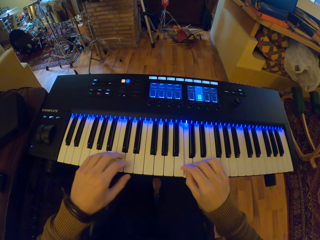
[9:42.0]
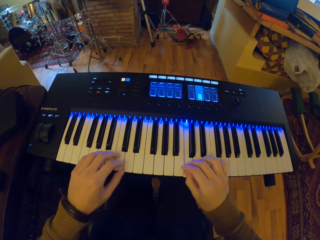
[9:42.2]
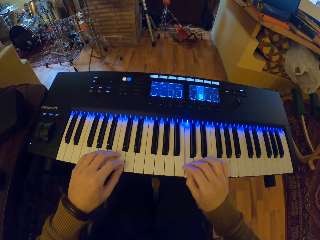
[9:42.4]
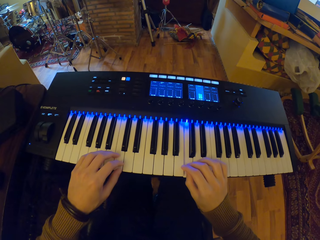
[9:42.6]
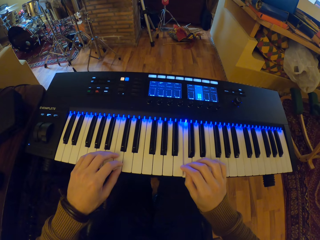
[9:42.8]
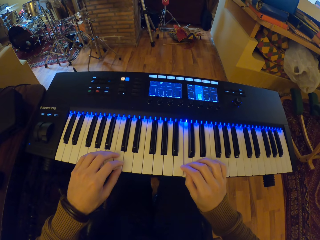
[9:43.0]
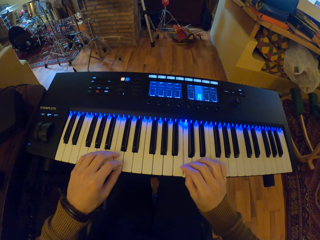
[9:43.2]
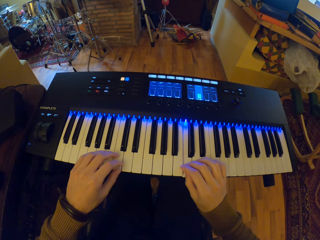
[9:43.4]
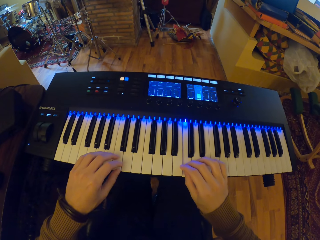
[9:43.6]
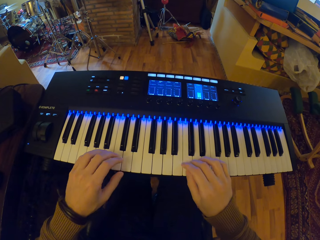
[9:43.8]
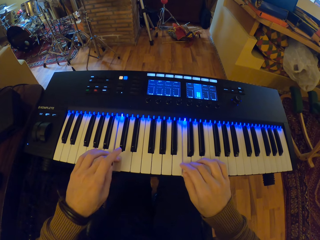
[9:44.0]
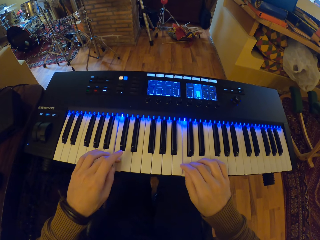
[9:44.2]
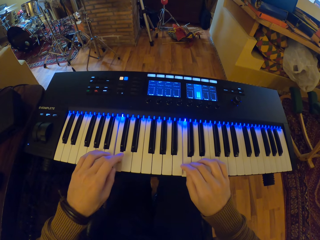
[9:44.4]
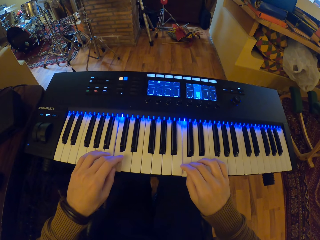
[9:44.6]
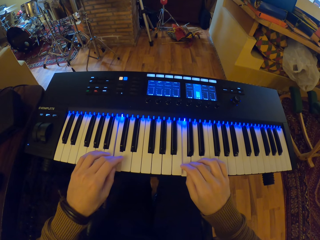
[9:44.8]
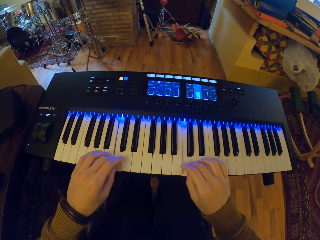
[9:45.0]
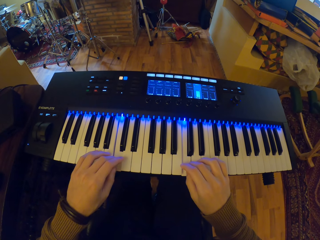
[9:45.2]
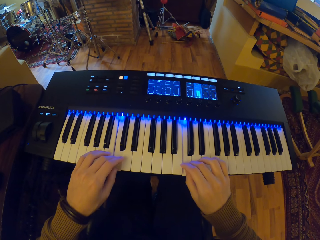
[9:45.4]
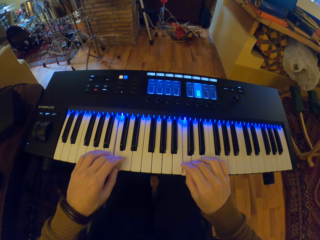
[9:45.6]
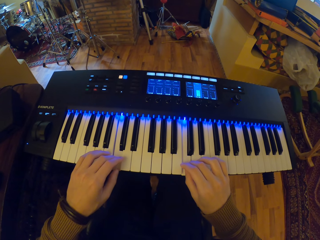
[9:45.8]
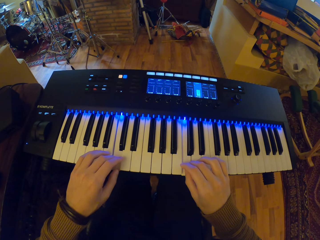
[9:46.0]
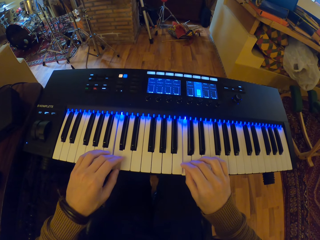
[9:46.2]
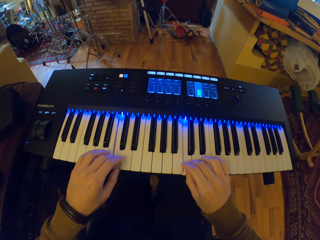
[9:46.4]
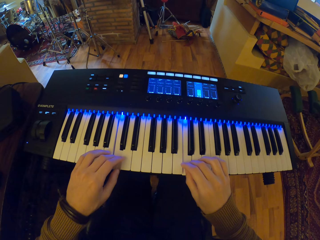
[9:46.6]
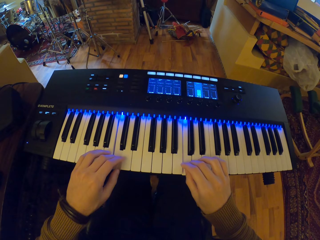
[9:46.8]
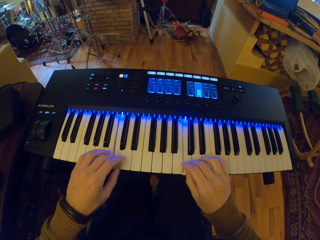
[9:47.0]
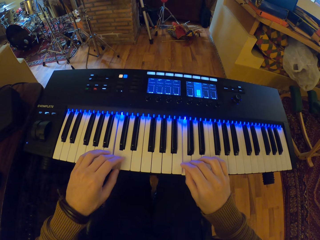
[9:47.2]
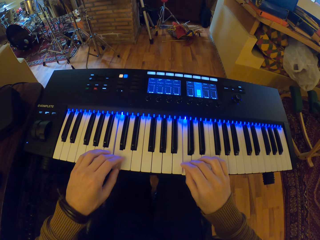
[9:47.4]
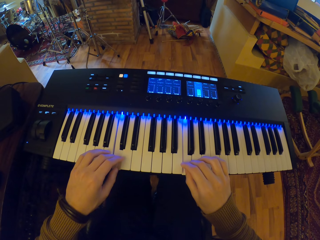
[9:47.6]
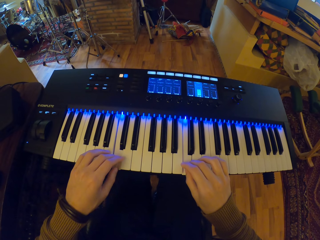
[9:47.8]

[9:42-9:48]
The camera wearer presses piano keys.

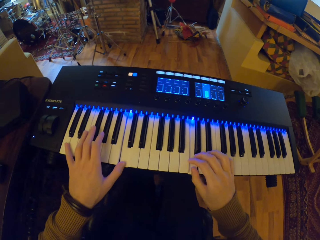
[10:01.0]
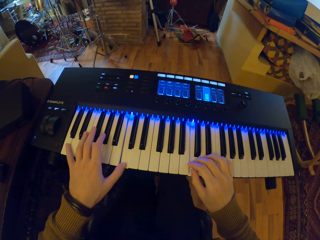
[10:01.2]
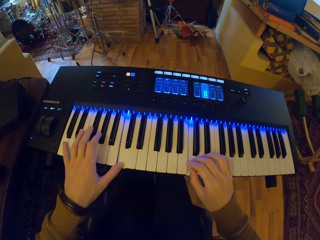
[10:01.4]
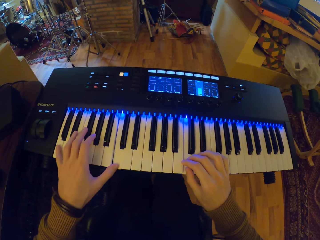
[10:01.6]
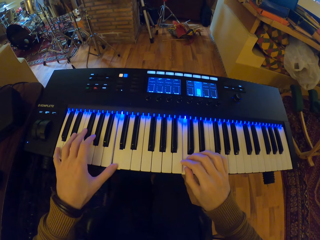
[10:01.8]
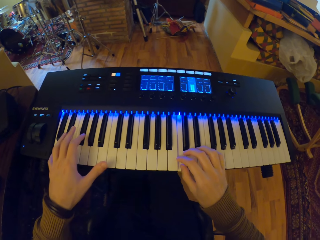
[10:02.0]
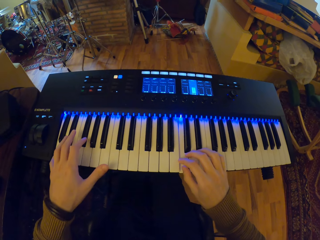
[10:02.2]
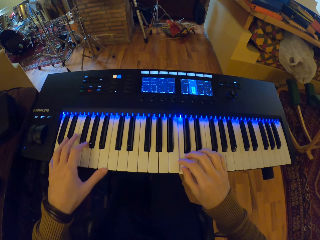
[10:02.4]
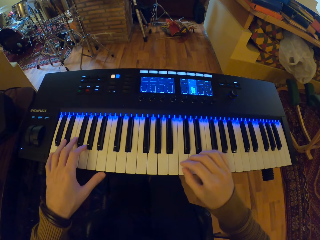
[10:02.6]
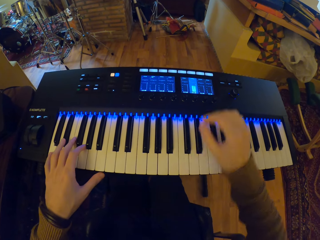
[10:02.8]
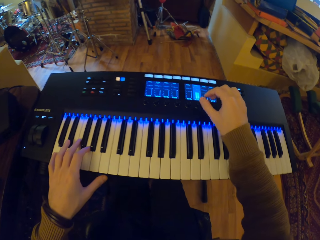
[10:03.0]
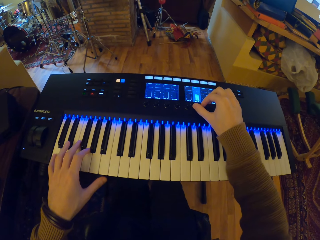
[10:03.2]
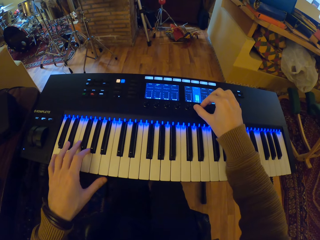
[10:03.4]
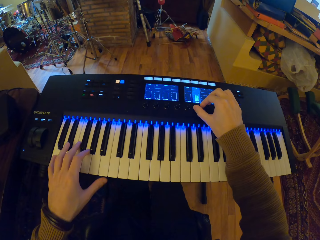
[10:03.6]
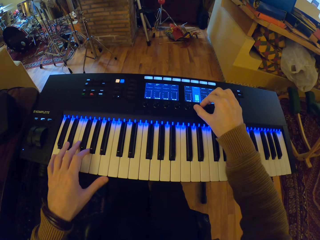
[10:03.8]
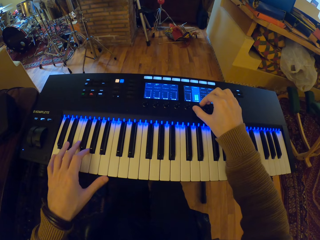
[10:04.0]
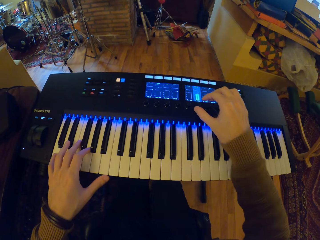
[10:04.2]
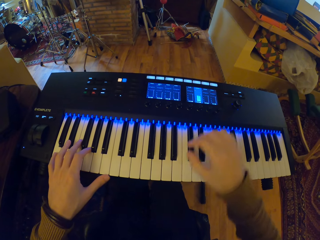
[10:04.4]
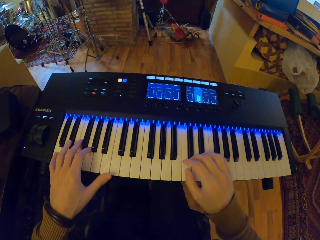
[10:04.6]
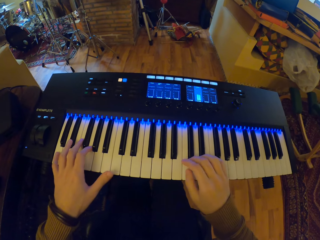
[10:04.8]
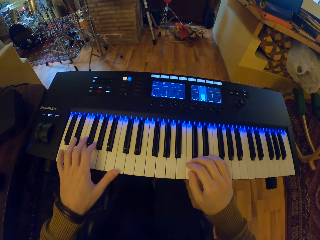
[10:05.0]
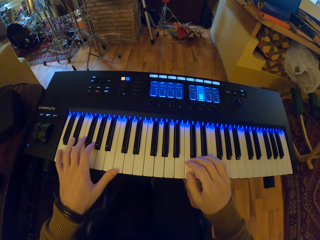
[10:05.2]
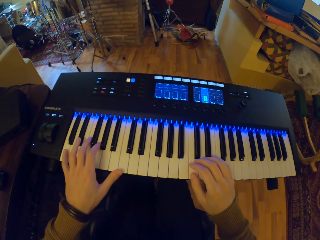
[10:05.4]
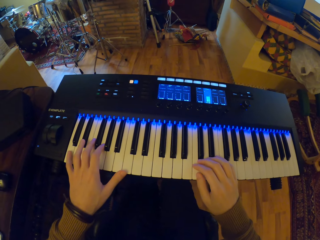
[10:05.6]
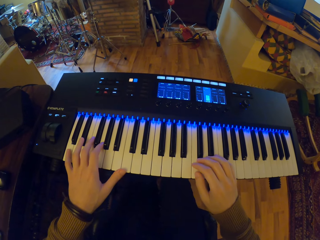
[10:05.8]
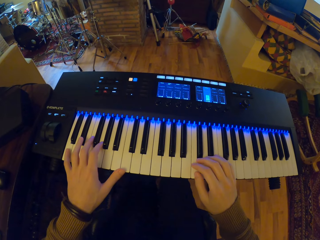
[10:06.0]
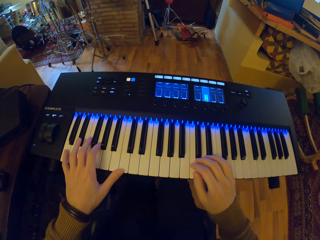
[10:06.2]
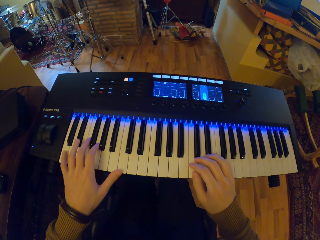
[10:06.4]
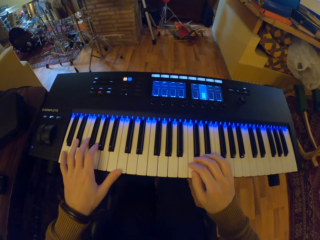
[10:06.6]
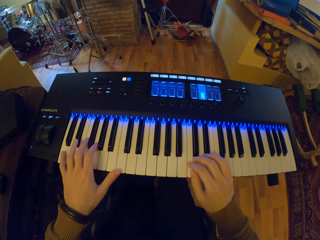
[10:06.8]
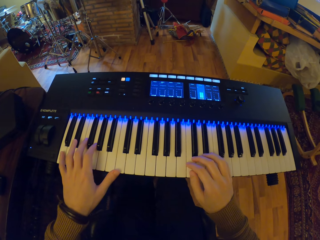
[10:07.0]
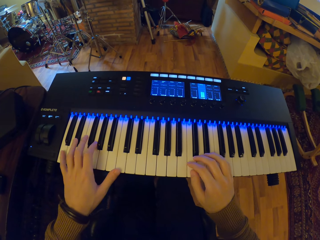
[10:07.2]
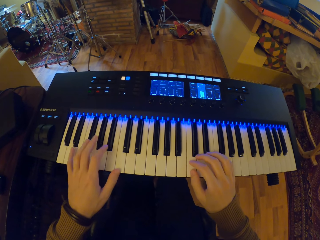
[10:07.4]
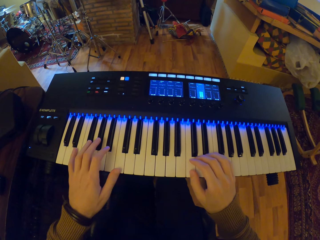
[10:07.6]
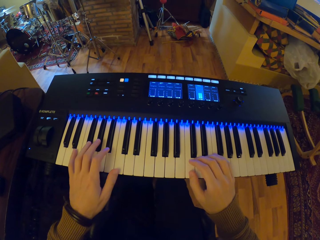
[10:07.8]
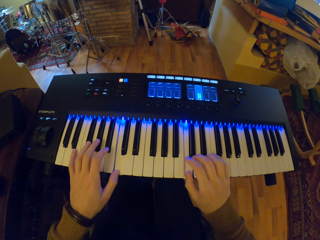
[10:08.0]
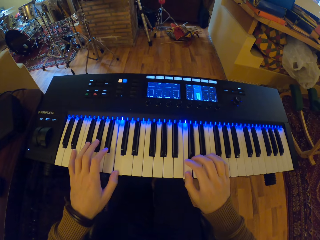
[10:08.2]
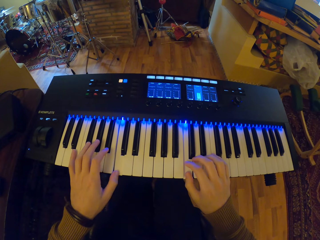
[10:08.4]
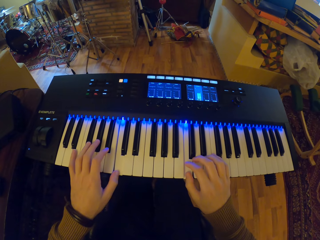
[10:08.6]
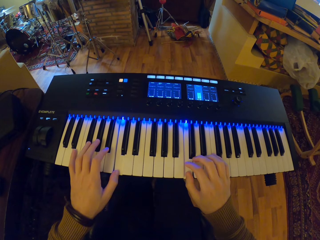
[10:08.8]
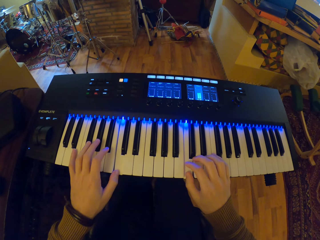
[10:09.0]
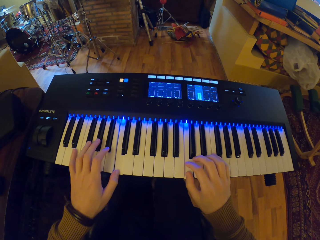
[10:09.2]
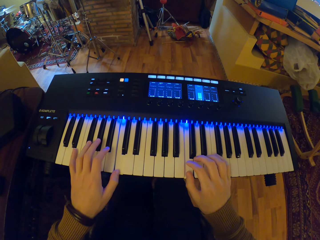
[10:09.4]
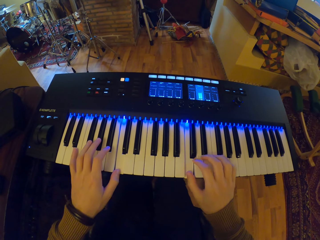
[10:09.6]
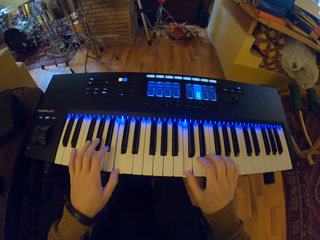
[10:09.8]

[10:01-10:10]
The camera wearer changes the piano music settings with his right hand. He plays the piano with both hands.

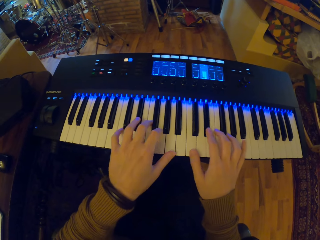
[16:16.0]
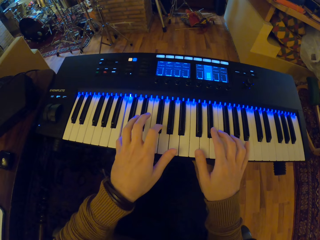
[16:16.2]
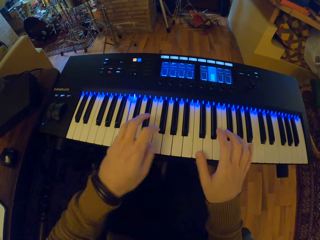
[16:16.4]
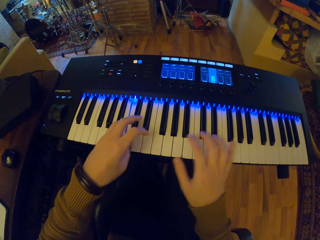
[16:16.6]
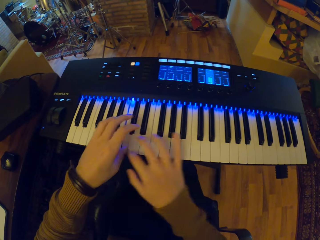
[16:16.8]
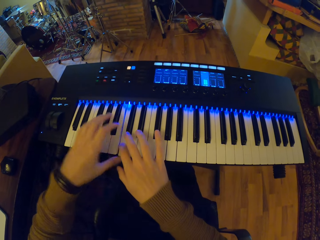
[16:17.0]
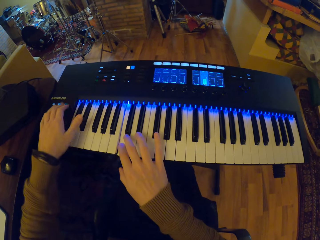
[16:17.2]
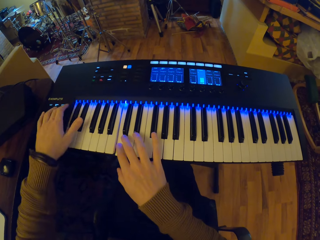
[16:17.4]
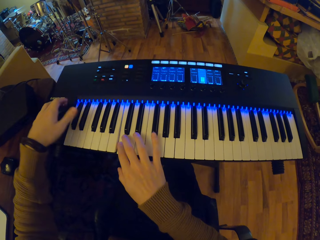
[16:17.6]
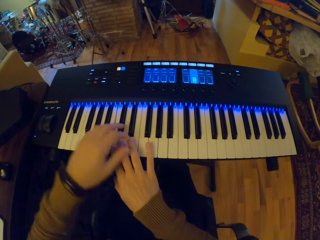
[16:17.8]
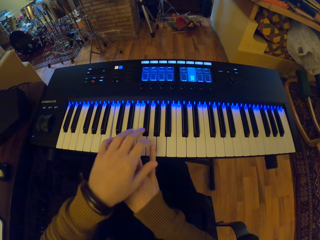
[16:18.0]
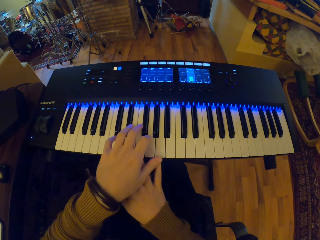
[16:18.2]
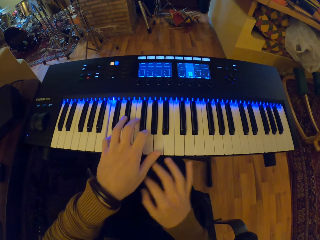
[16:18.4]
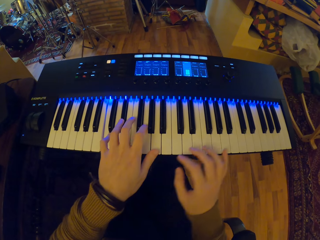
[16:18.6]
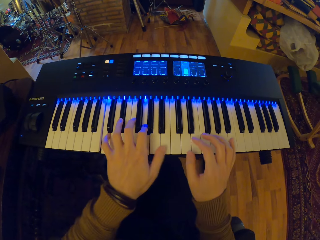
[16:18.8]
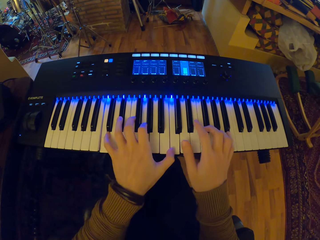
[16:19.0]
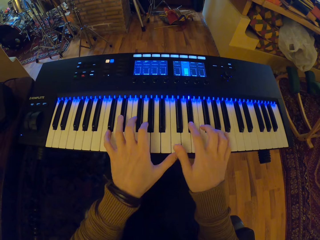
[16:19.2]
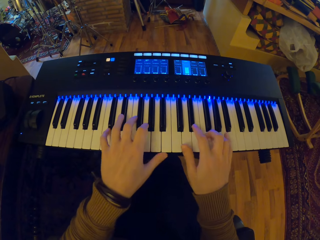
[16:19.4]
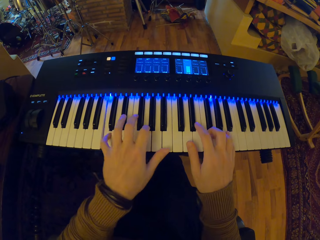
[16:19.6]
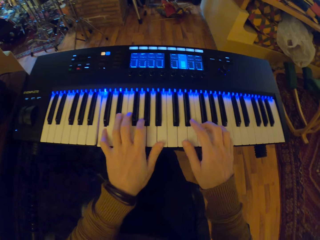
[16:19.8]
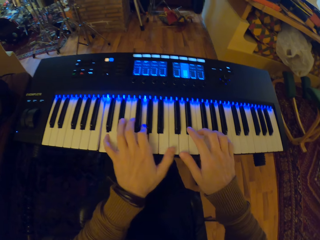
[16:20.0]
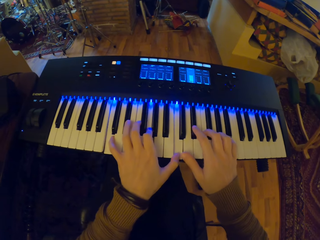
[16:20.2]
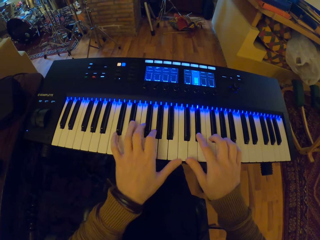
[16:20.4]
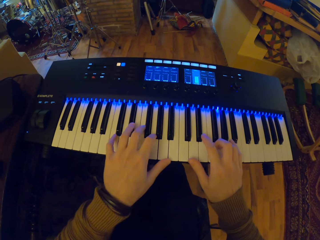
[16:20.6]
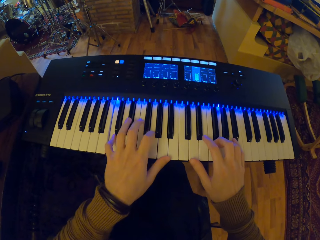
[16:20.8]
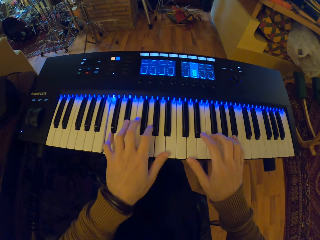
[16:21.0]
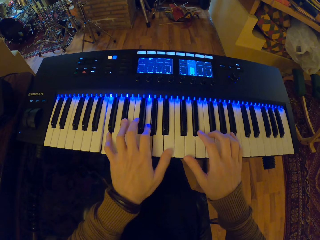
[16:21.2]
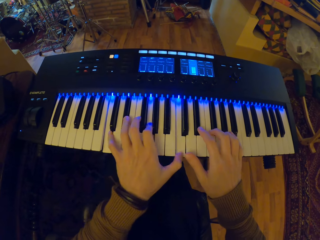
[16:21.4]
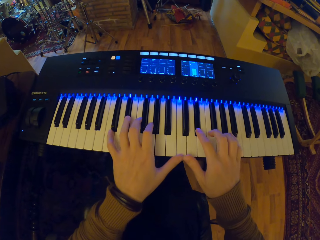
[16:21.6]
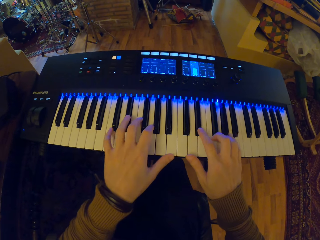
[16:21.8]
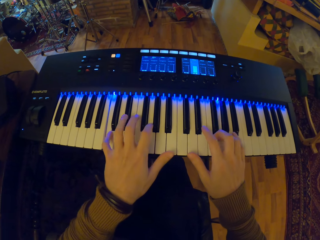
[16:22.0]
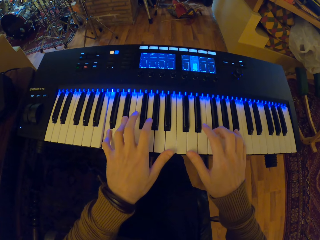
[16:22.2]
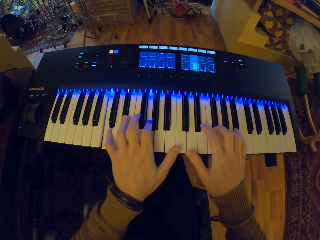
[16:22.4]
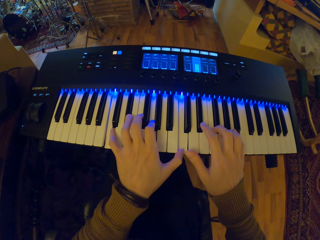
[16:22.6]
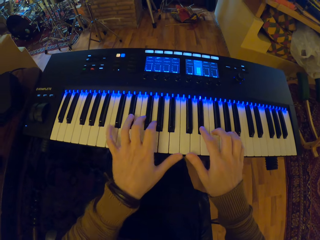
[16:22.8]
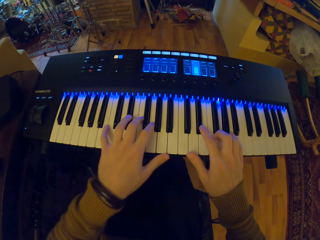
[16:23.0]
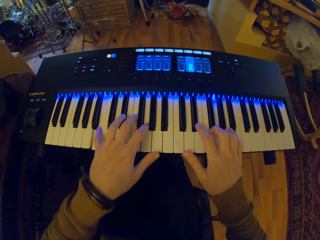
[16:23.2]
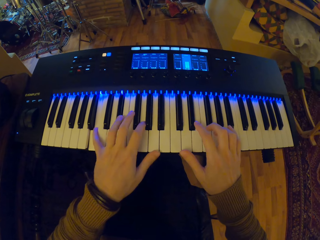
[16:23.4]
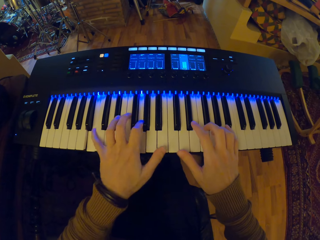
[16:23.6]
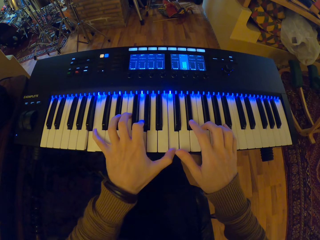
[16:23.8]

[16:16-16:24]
The camera wearer pushes the octave selection button on the side of the keyboard with his left hand. He plays the keys on the electronic keyboard with both hands.
